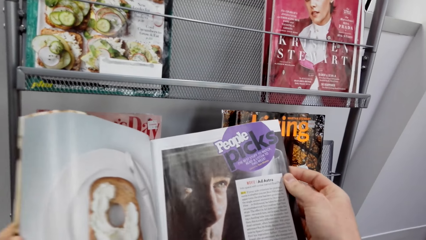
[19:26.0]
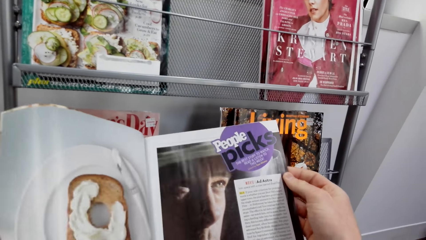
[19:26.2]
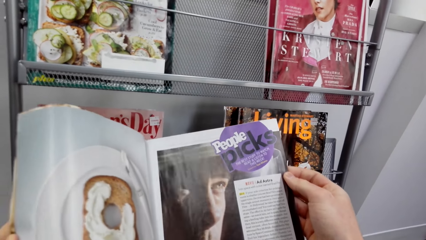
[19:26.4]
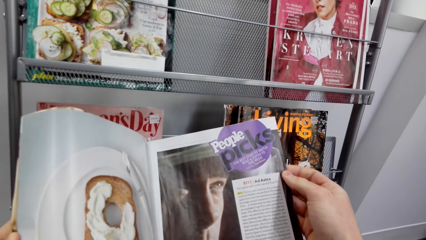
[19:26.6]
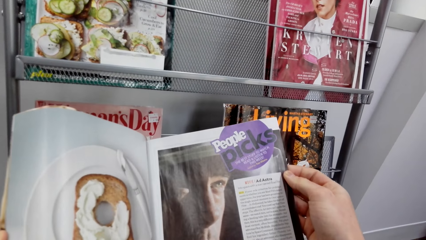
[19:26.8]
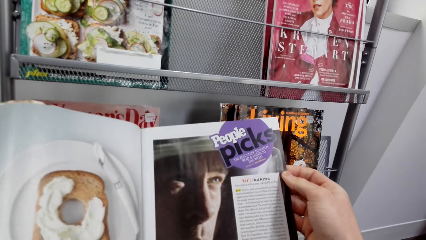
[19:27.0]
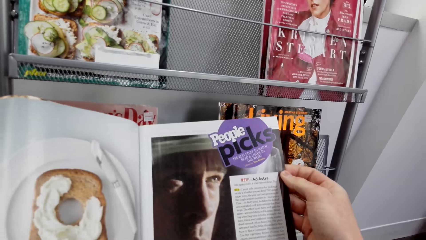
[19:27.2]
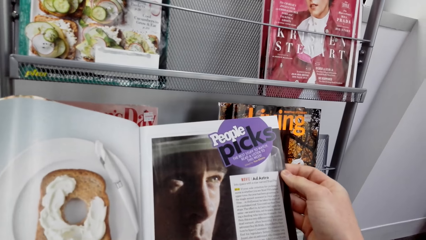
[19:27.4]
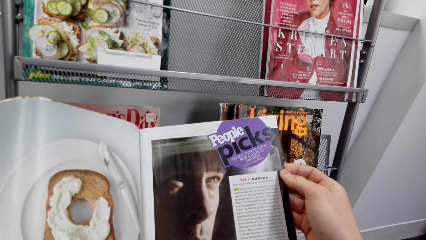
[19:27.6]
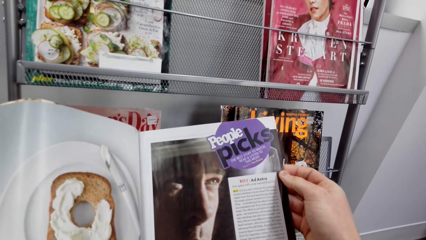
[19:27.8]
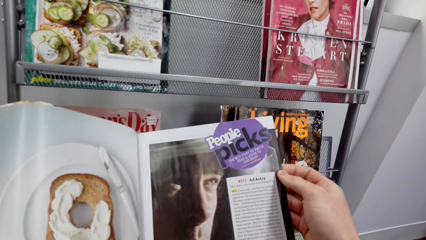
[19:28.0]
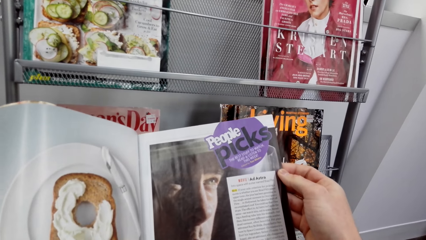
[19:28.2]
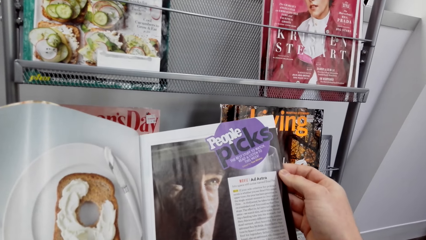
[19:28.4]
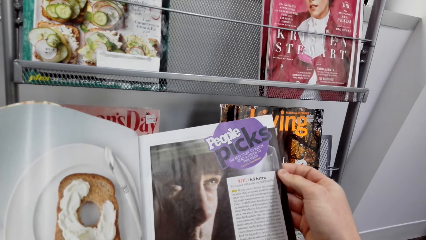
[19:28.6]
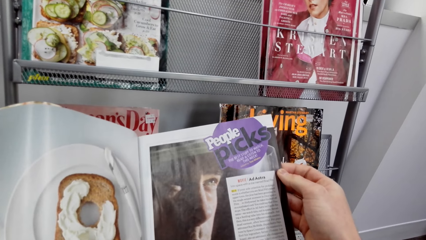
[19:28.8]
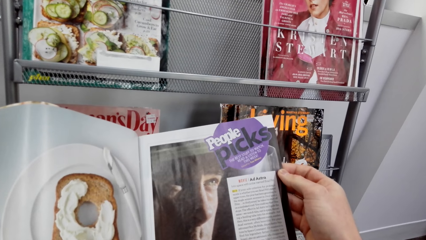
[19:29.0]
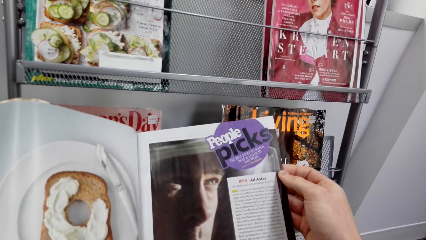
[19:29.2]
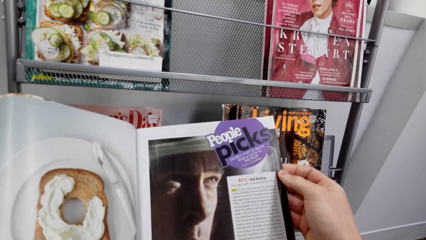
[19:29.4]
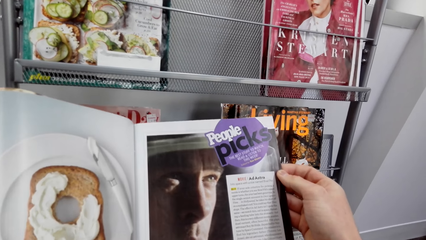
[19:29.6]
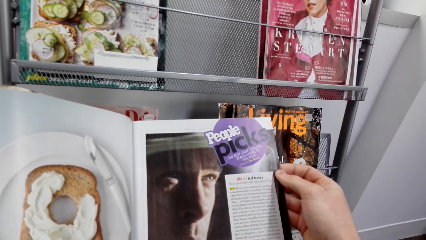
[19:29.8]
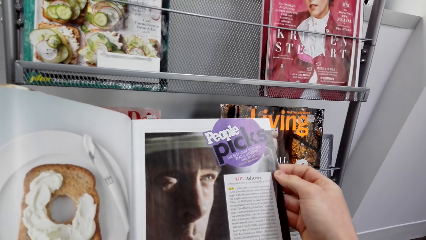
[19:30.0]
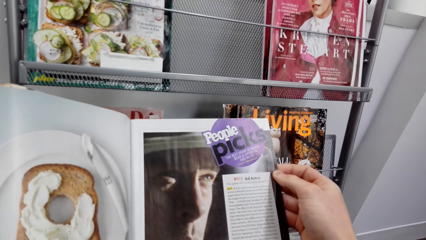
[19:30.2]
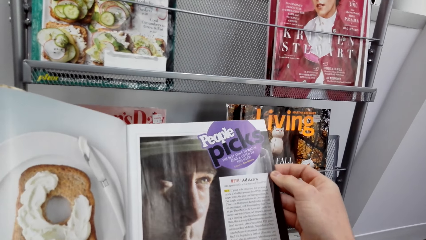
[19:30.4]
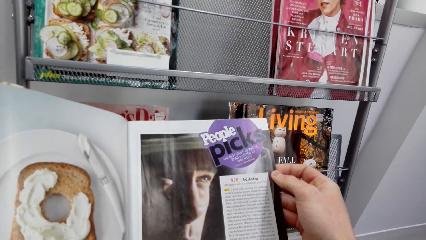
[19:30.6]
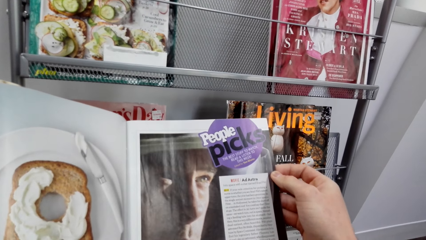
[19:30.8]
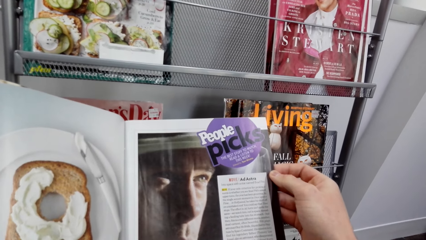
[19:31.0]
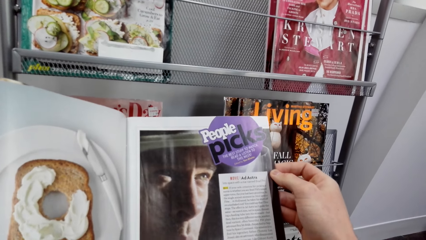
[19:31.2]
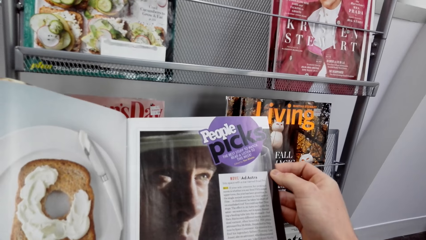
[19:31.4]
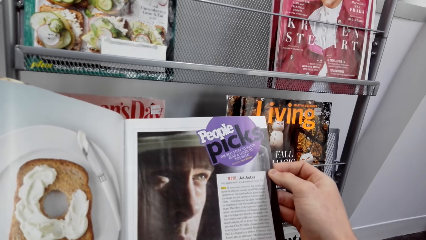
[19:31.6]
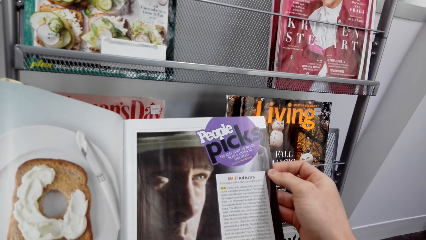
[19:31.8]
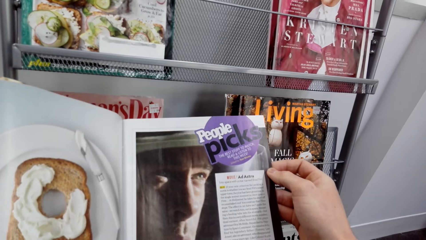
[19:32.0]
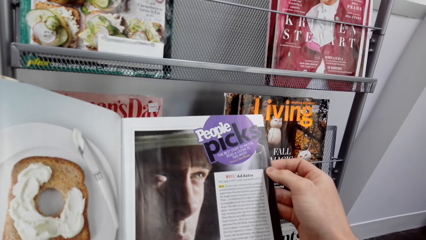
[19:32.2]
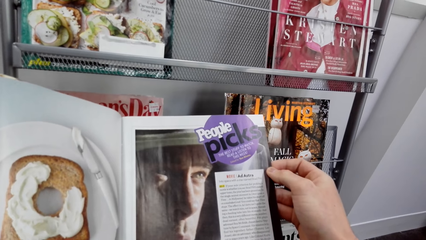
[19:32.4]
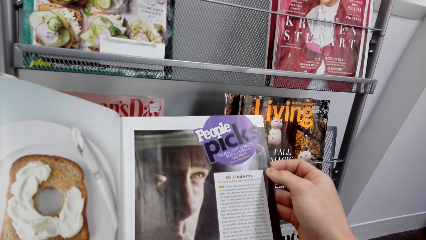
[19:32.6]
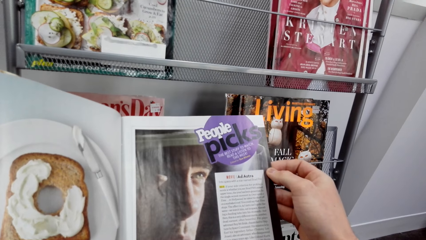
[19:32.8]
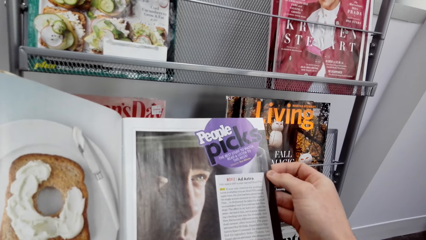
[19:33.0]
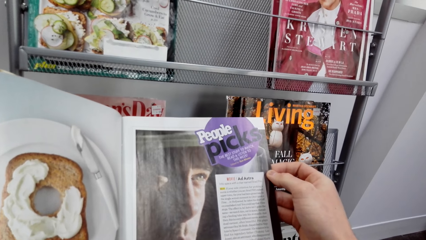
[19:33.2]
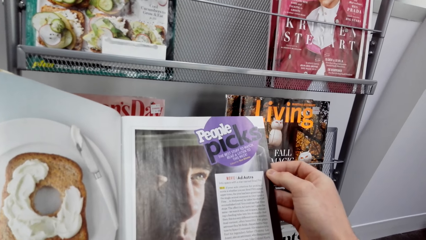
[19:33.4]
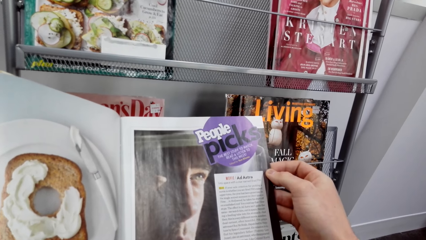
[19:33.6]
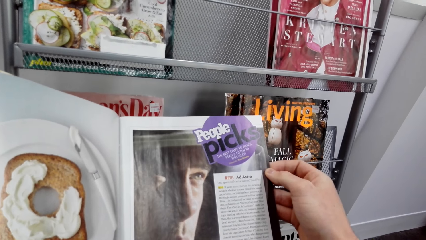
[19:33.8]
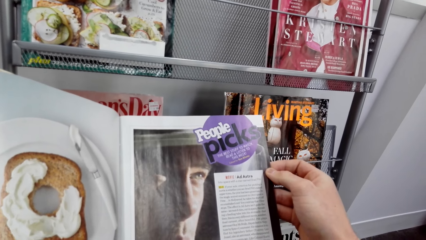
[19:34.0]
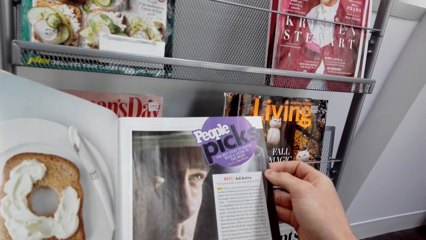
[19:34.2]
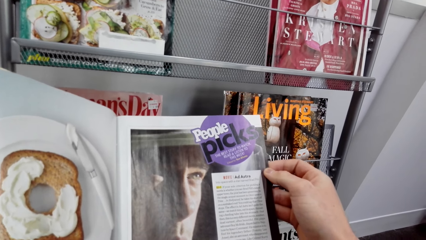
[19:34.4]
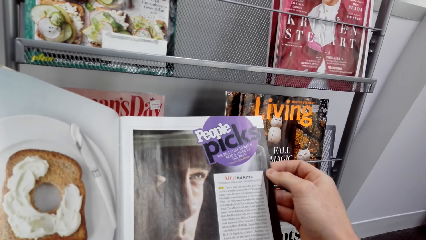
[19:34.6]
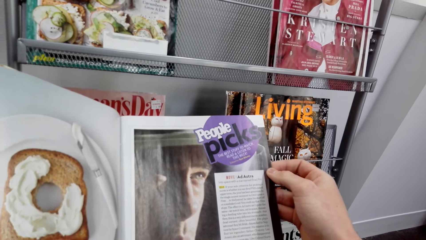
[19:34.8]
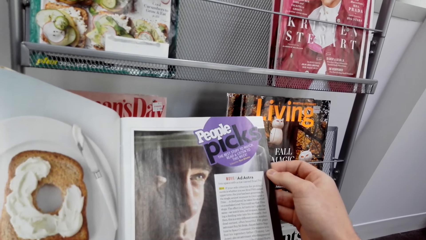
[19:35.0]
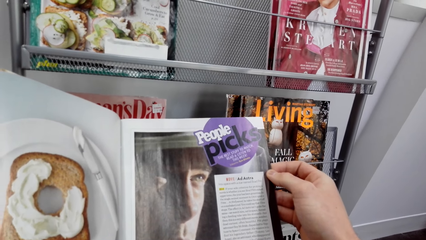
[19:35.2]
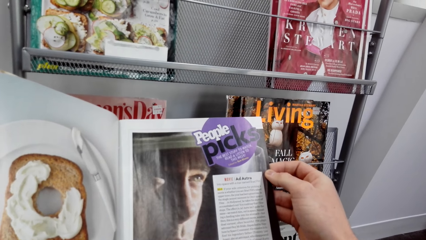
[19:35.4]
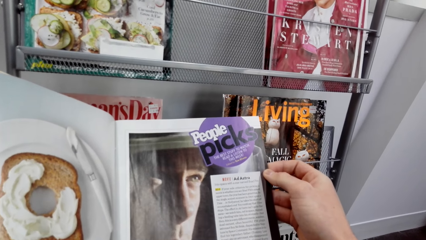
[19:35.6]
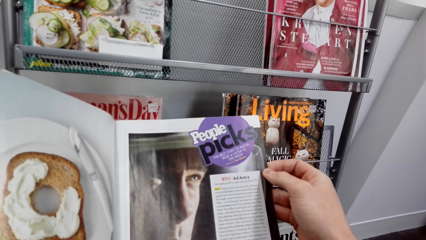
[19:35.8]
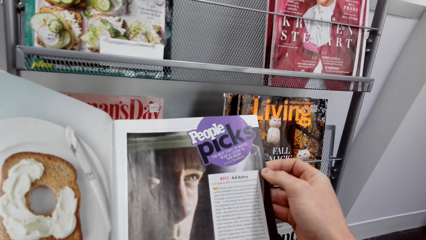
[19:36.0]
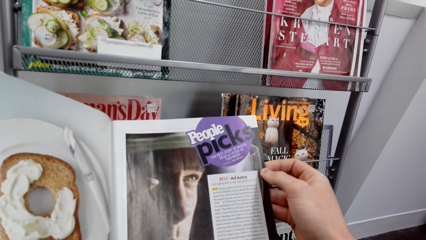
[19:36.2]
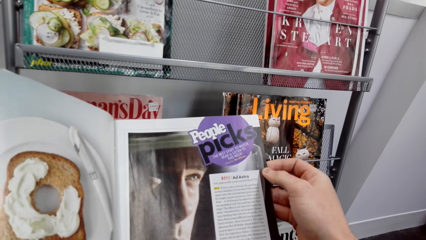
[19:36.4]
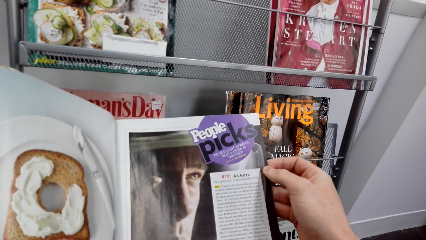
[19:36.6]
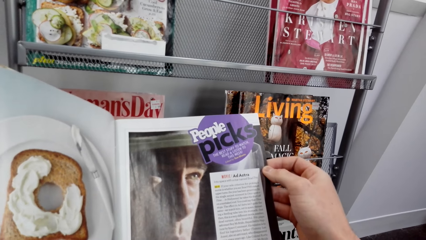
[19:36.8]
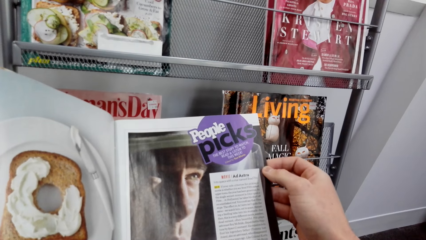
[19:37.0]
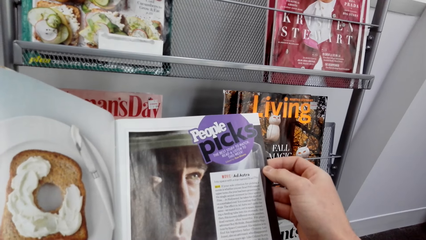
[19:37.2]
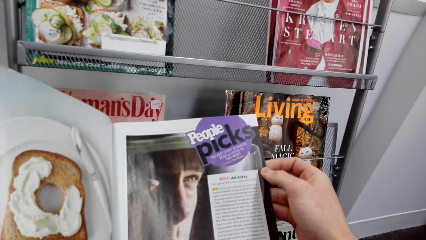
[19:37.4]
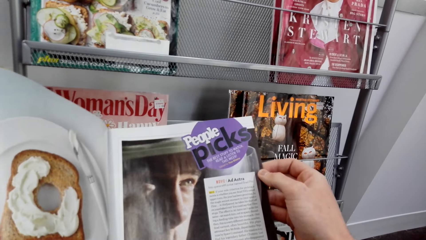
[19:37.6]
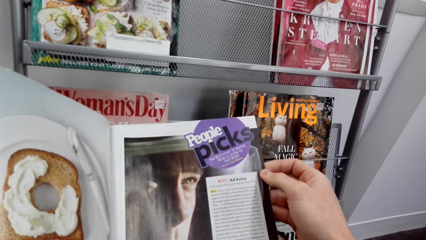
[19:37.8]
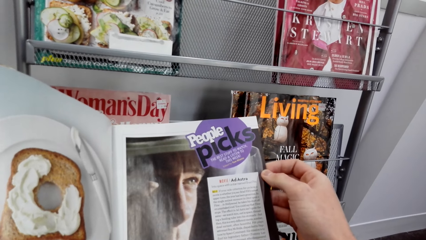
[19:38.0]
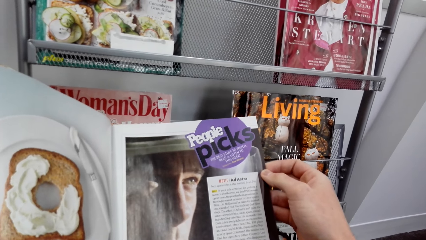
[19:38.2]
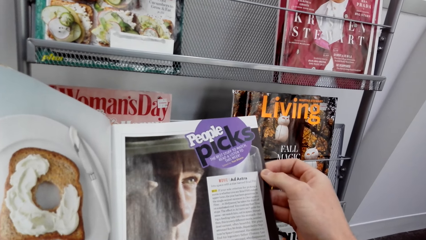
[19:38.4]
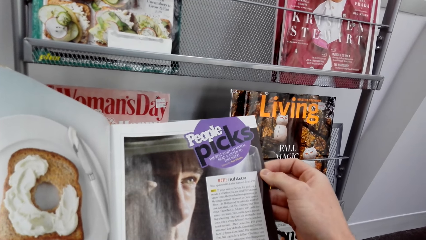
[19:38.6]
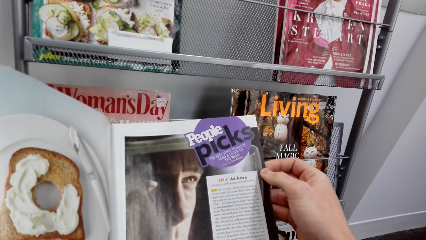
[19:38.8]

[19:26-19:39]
The camera wearer looks at the magazine.

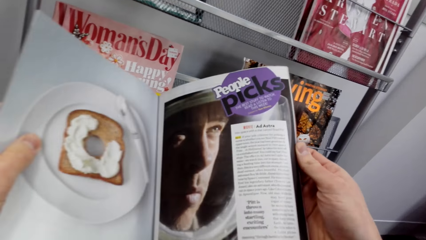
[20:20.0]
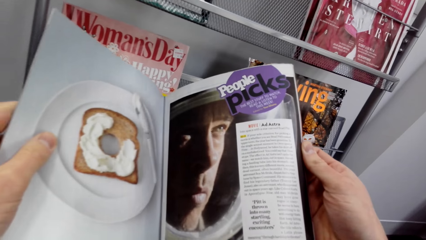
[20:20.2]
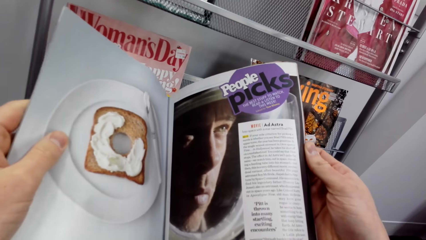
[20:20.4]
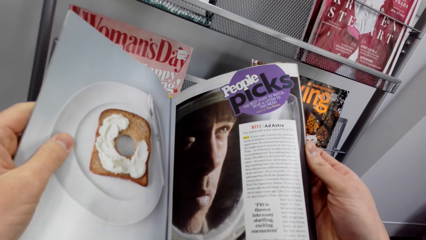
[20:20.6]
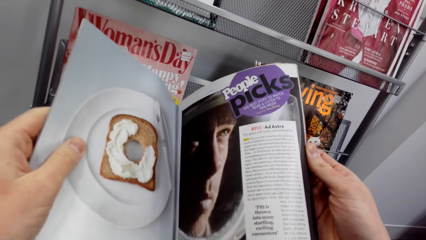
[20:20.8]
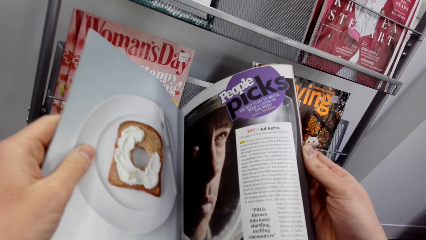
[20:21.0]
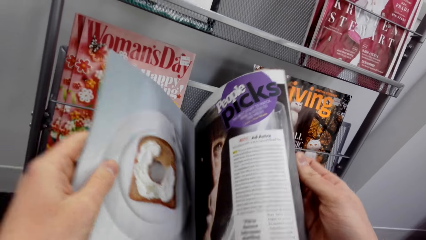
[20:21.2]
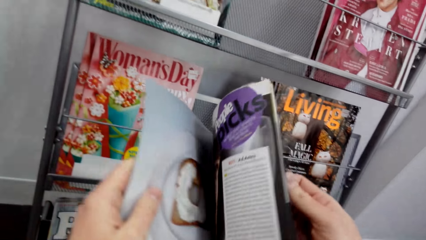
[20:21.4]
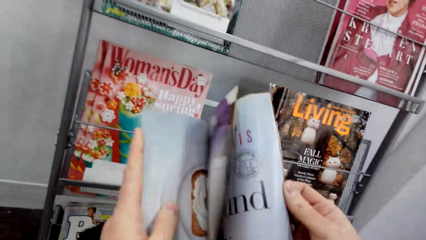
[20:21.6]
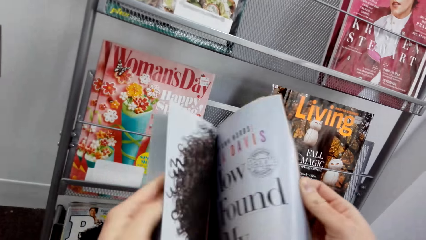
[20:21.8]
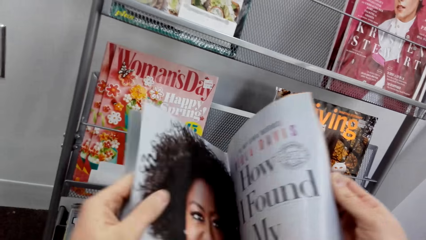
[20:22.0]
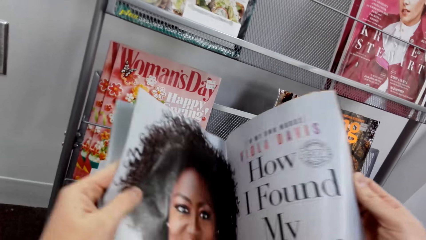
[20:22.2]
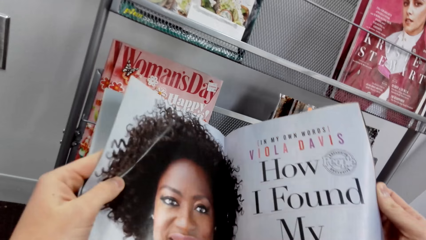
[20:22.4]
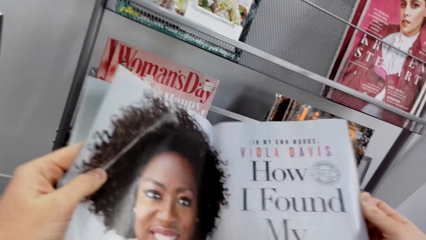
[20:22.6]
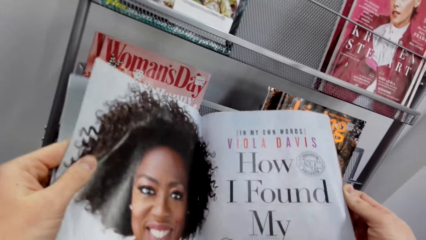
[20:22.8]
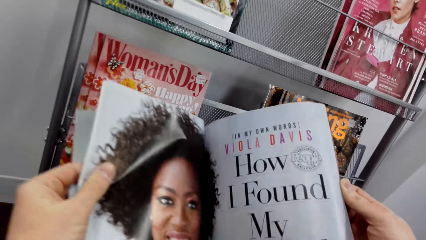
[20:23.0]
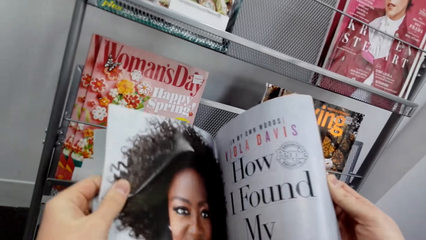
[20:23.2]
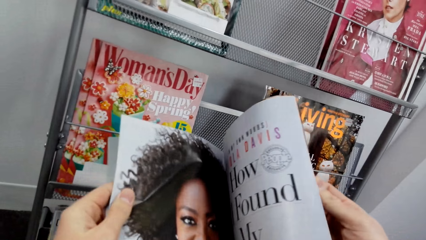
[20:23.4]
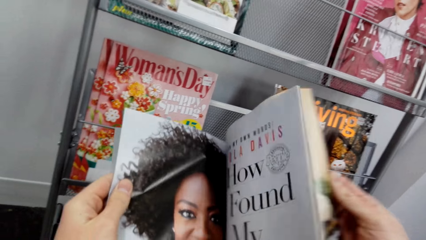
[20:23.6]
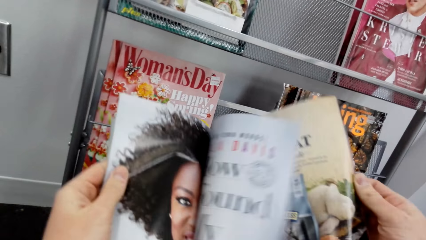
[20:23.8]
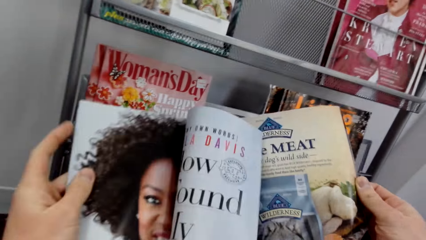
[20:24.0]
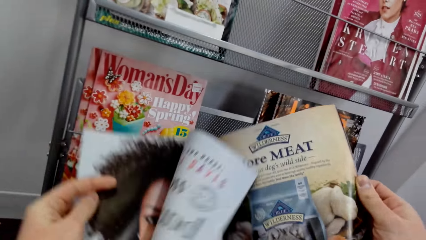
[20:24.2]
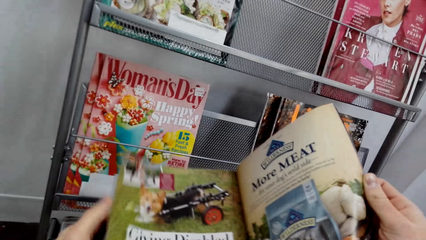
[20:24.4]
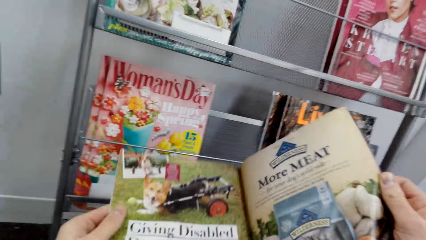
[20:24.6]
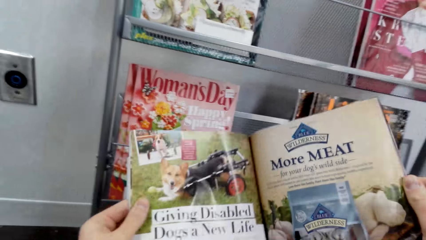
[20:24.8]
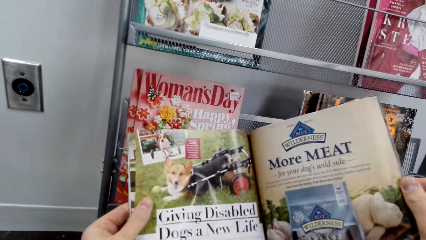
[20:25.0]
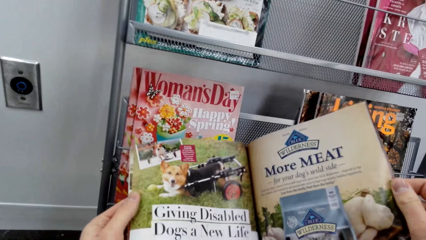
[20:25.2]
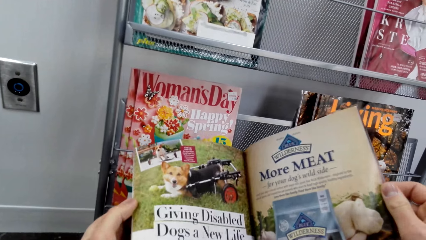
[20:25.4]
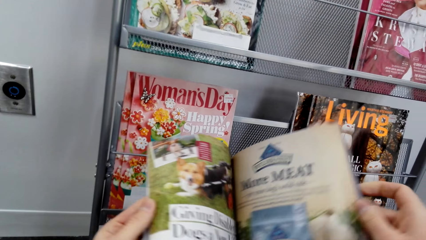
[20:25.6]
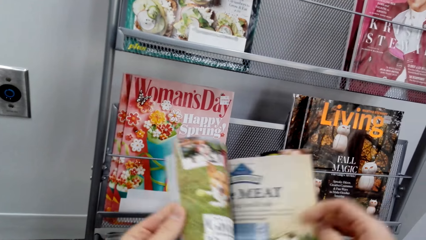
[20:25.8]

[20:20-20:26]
The camera wearer flips the magazine pages.
